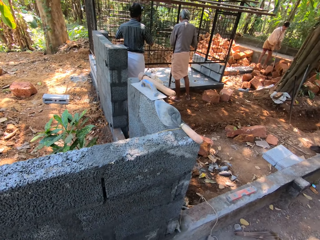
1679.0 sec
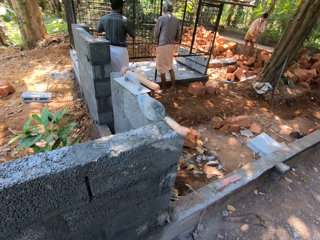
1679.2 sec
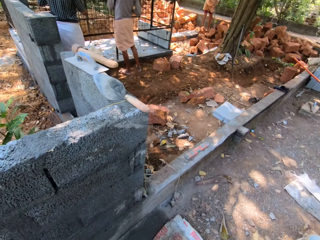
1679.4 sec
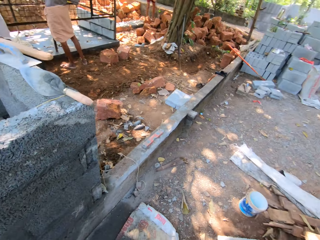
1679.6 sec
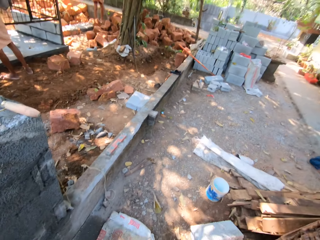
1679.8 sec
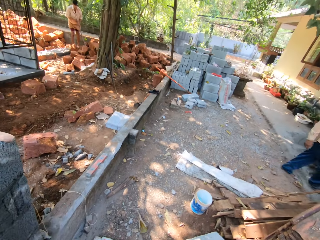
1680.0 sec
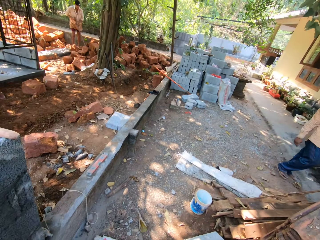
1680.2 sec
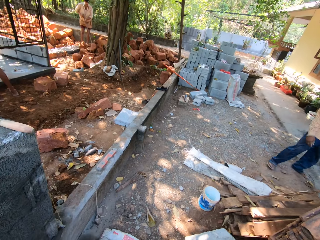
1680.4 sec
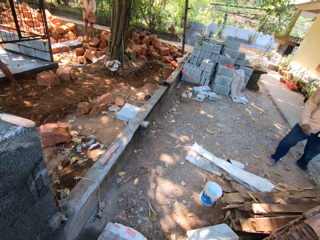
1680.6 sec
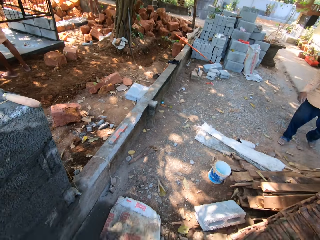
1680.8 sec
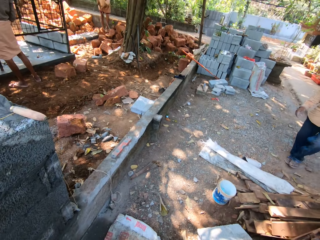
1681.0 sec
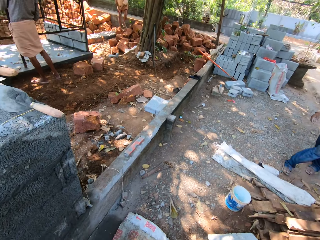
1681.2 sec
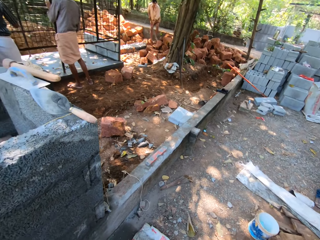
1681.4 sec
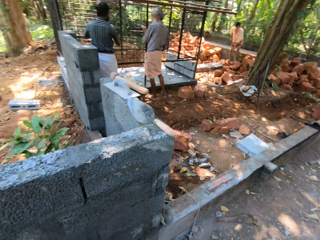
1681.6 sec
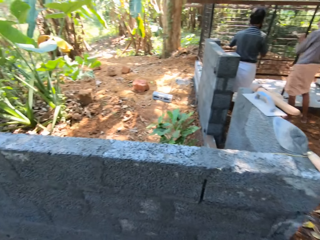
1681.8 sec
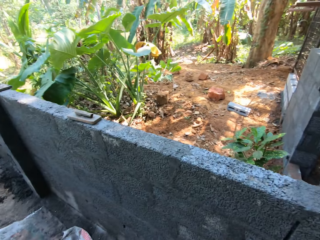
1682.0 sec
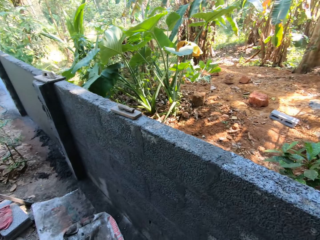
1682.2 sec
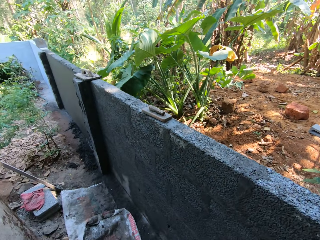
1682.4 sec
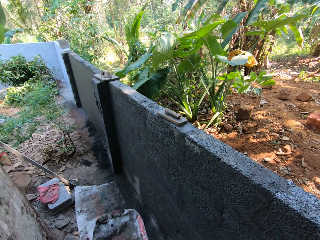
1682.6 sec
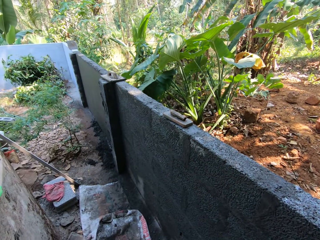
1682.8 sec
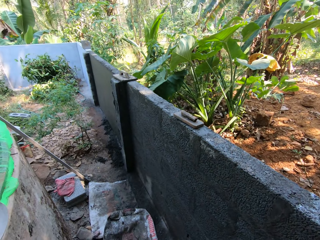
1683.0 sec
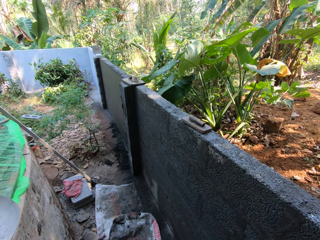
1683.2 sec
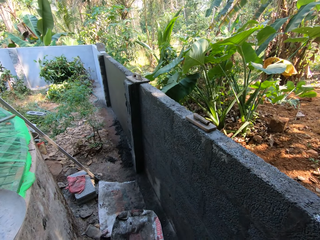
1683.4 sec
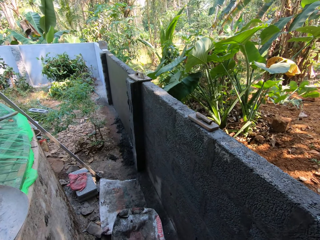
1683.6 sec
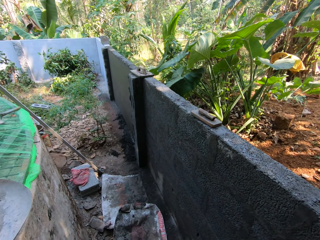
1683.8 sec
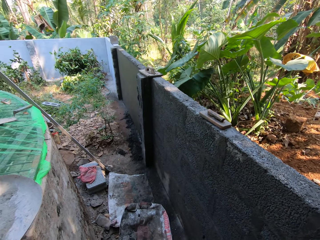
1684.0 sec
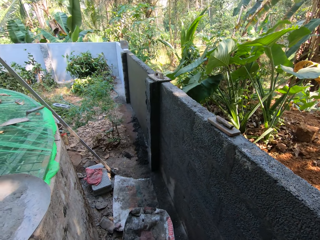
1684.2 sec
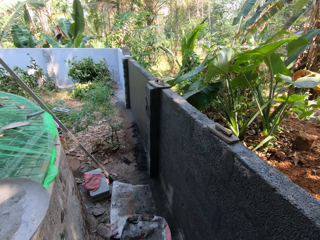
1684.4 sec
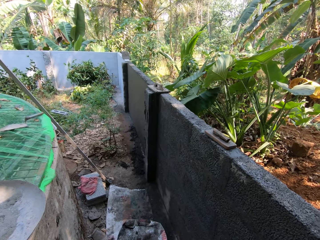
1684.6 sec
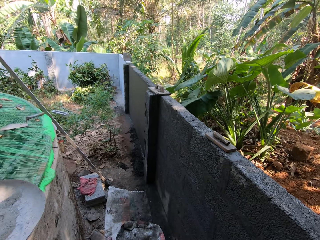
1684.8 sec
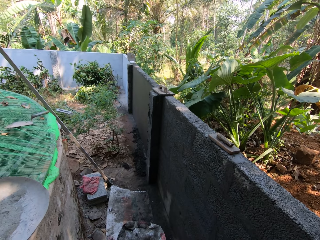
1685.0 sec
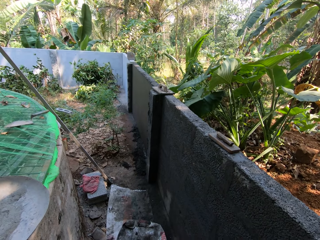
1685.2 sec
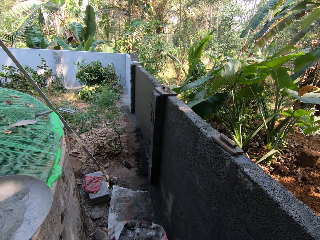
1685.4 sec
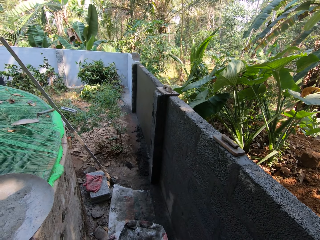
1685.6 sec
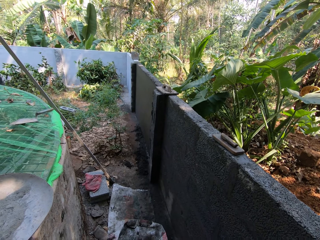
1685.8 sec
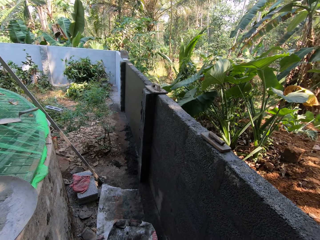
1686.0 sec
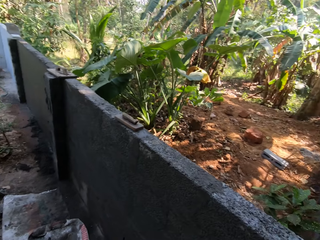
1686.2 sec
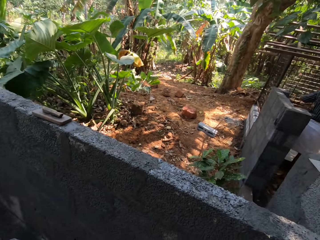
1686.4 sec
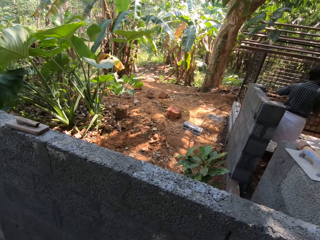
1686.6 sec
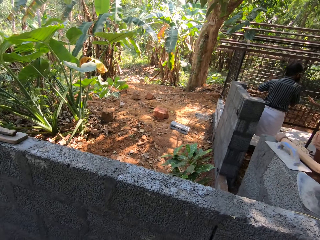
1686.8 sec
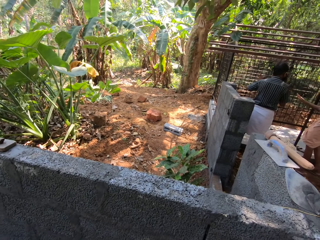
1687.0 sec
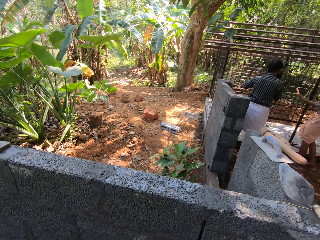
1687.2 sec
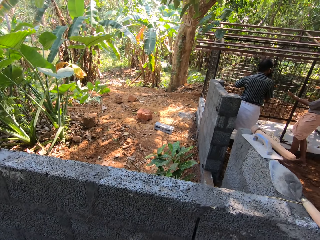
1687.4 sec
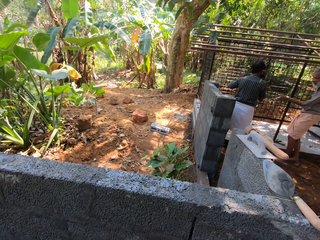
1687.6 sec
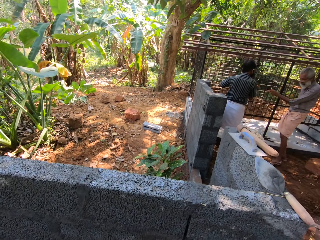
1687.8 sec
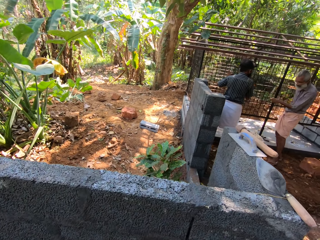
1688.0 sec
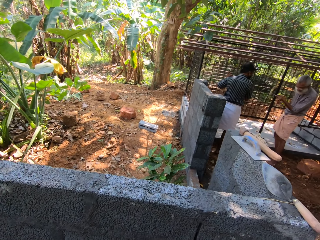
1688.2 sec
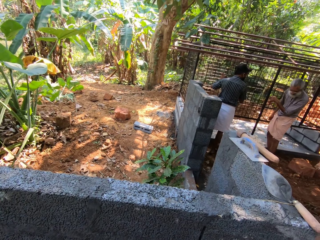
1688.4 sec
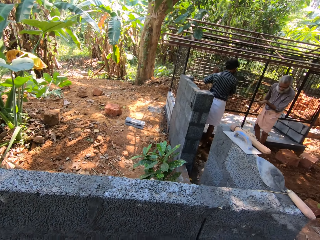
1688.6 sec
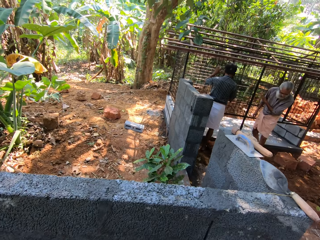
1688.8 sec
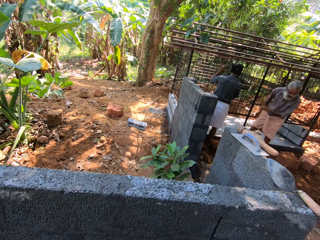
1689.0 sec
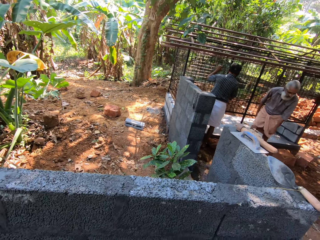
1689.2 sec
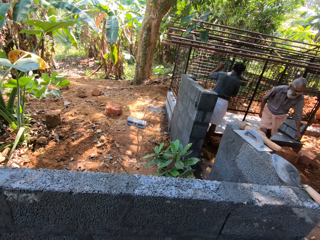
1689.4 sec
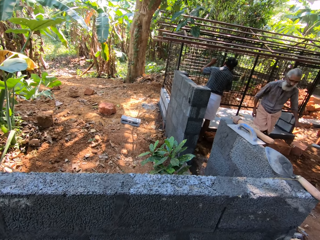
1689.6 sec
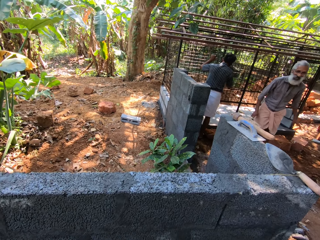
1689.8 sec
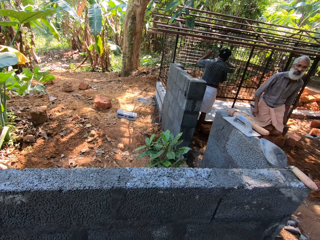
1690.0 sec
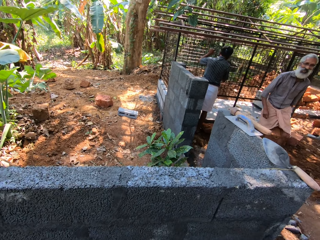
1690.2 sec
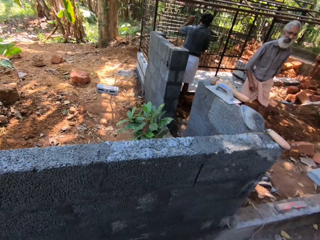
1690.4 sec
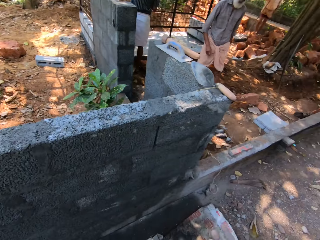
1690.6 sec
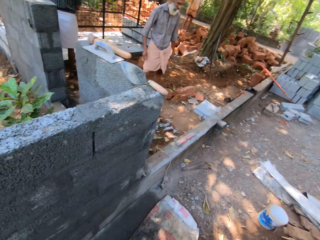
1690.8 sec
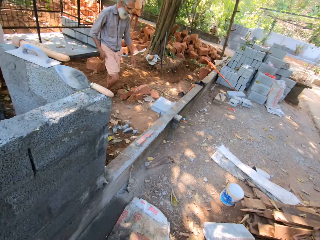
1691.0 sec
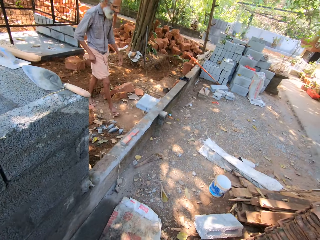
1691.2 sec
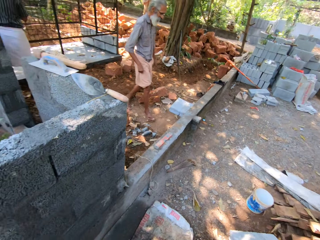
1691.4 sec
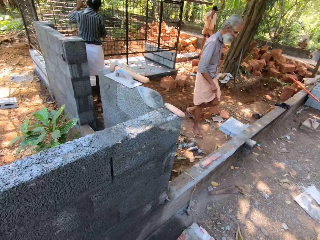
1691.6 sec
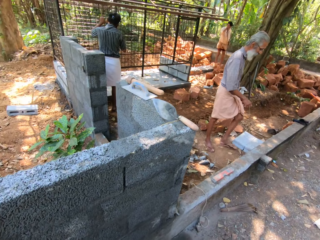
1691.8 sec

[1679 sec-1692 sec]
The camera wearer looks around. A man scrapes the battery cage with a scraper in his right hand.

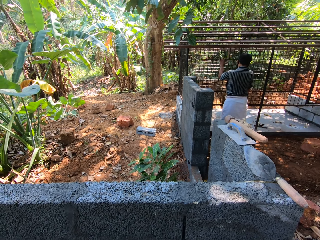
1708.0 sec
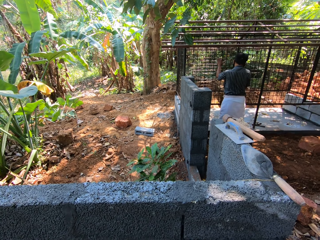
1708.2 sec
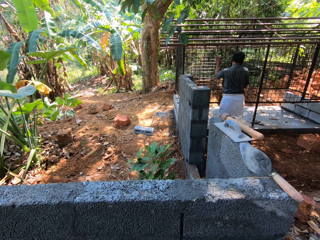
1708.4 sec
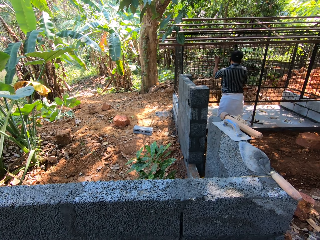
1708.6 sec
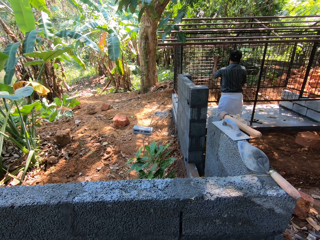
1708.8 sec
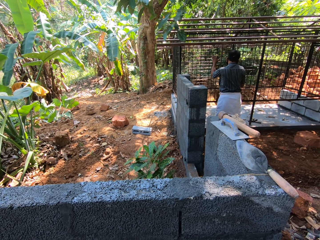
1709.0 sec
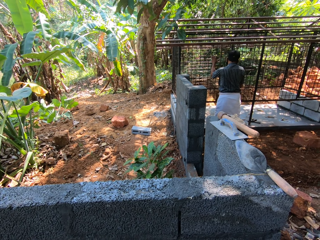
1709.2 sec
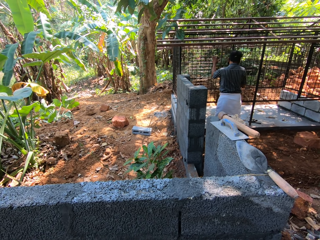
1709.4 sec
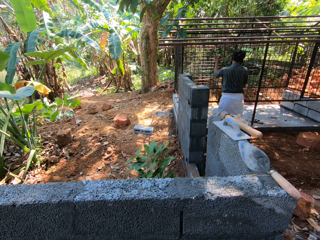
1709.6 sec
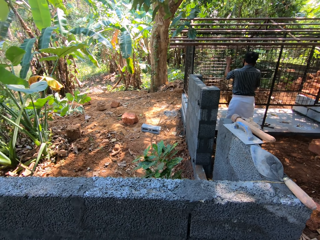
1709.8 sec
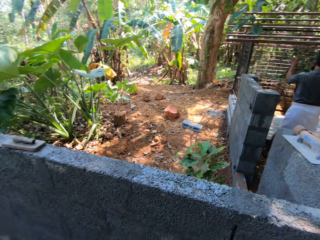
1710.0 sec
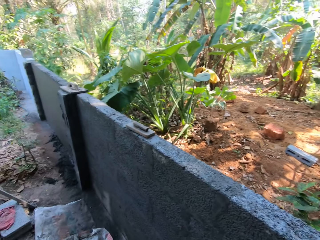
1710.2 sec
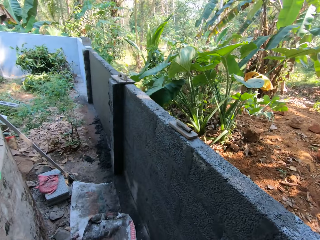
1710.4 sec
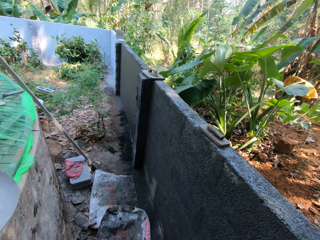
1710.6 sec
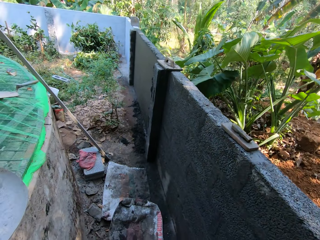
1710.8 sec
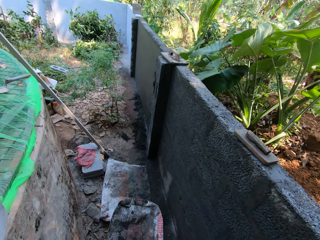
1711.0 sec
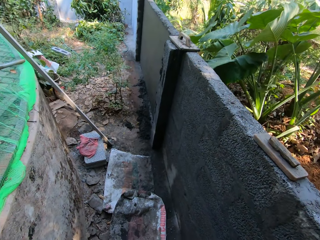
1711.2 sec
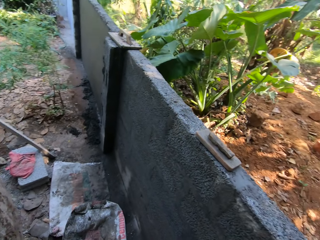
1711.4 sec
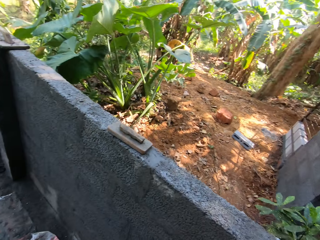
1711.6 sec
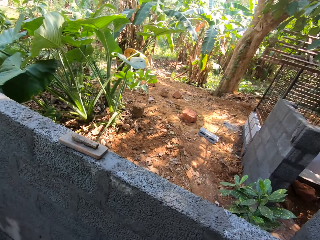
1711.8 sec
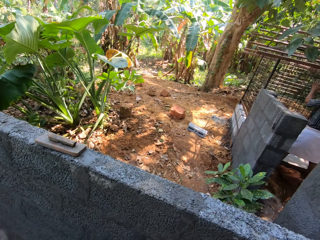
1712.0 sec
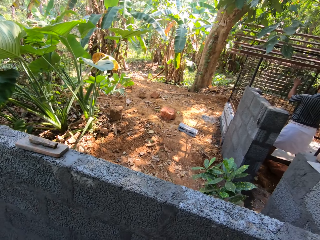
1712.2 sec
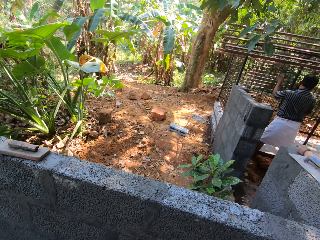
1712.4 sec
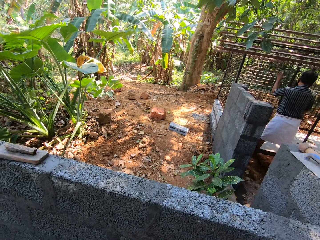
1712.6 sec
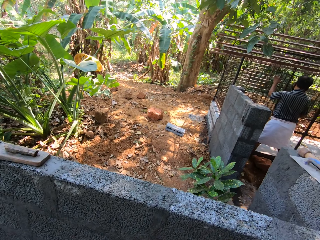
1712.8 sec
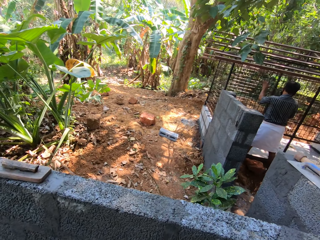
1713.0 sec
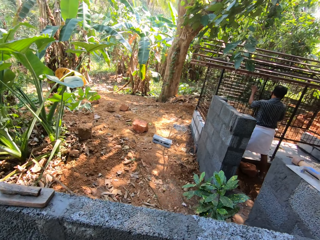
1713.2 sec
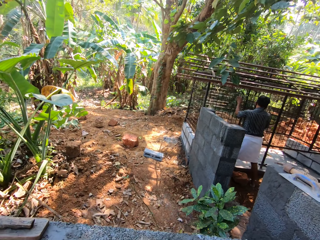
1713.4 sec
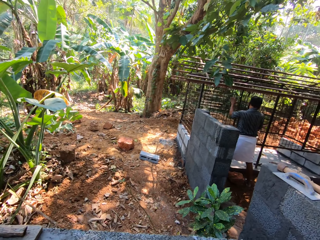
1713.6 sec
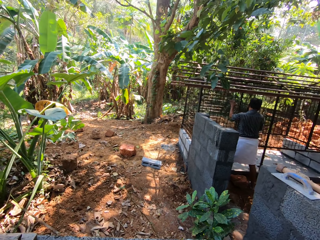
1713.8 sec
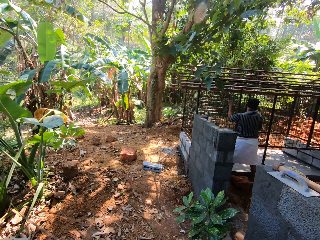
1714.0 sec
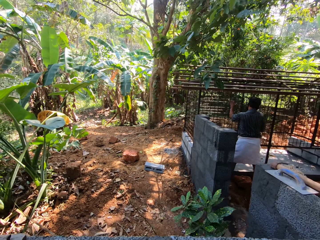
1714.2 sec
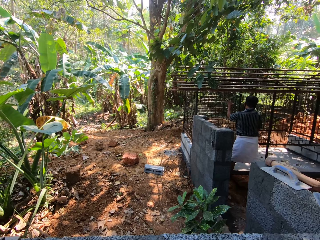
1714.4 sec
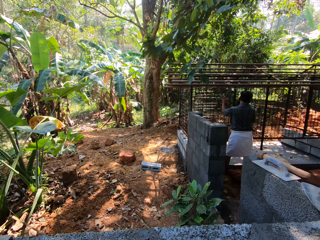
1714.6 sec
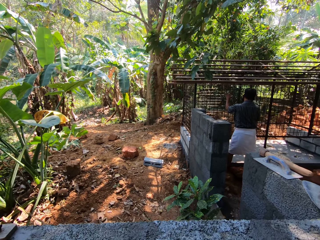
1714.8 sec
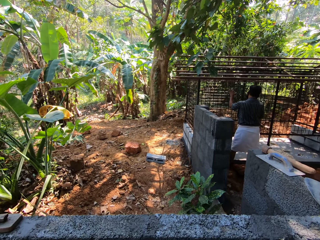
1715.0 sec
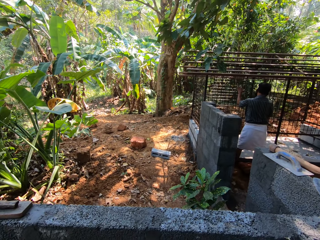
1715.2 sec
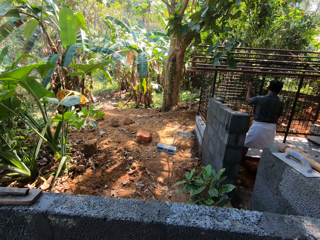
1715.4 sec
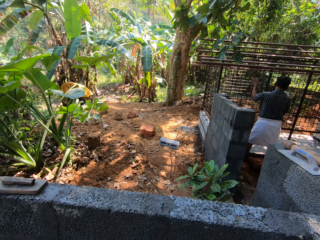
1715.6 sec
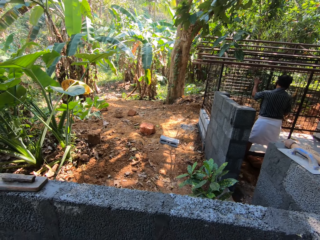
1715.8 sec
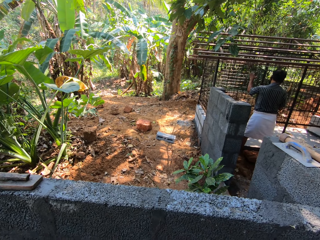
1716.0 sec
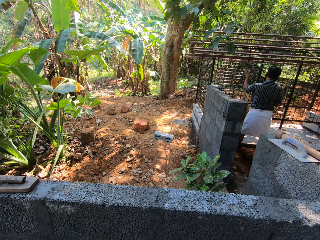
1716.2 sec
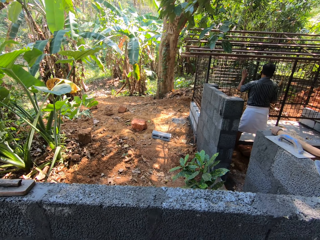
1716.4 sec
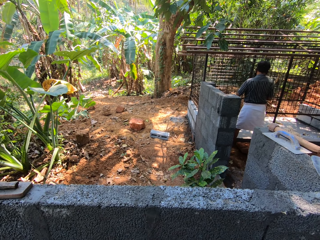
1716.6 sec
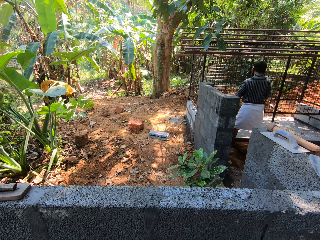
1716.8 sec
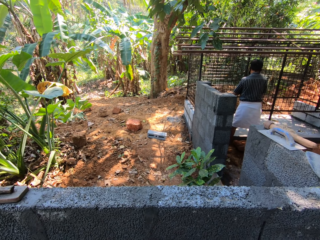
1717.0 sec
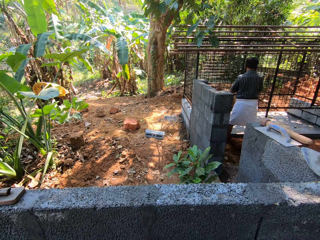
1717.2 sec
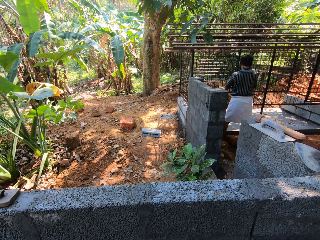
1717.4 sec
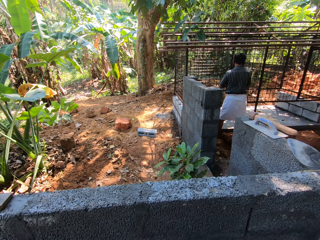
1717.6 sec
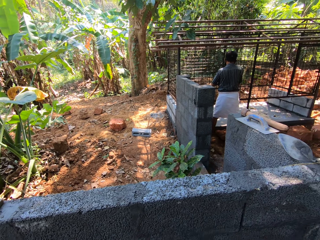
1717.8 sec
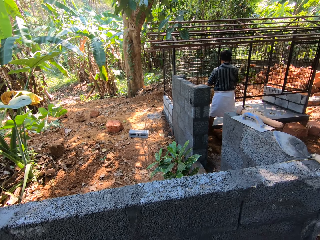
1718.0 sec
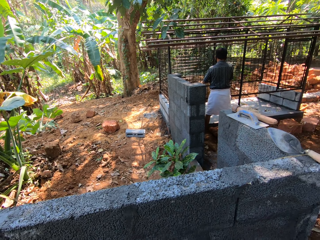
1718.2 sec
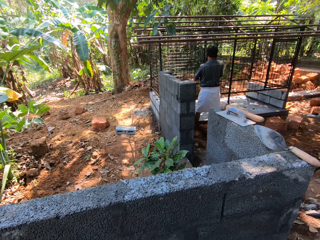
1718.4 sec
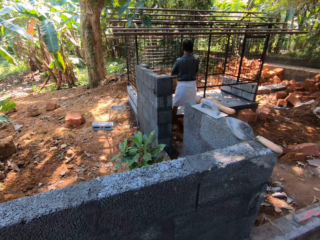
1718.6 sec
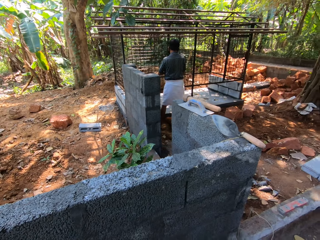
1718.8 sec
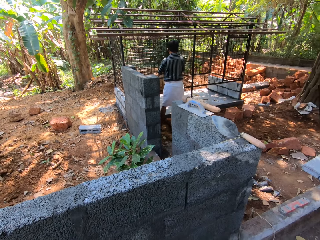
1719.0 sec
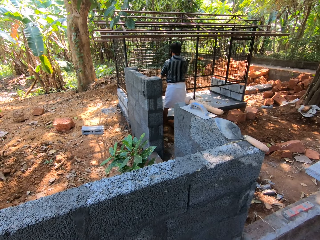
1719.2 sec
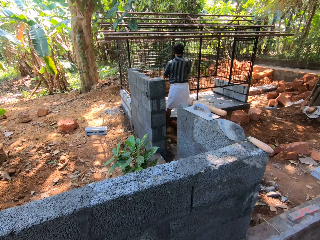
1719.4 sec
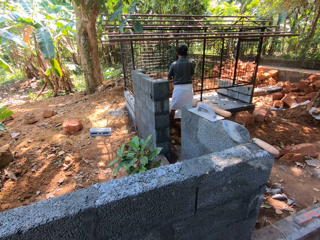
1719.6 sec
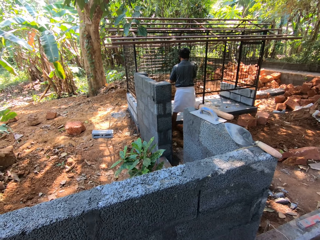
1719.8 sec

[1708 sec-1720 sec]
The camera wearer interacts with the man.
